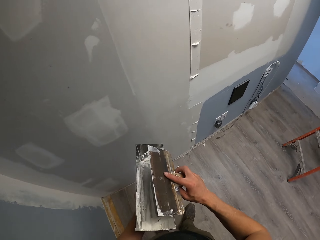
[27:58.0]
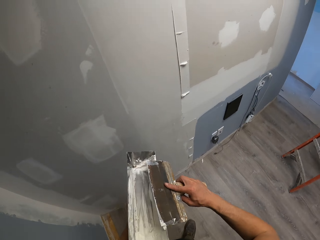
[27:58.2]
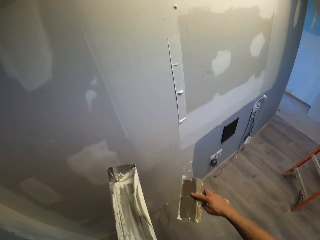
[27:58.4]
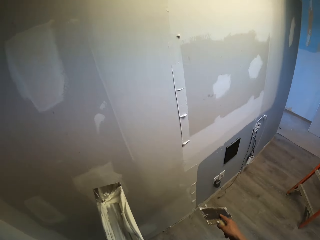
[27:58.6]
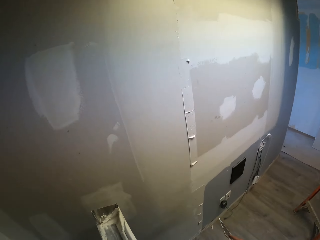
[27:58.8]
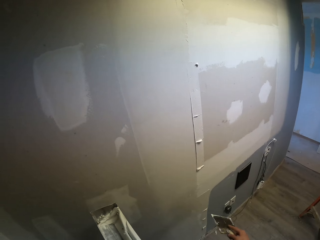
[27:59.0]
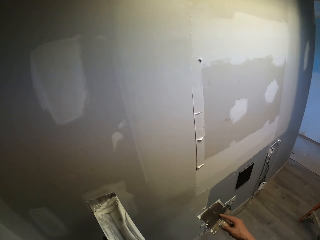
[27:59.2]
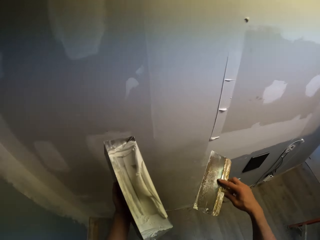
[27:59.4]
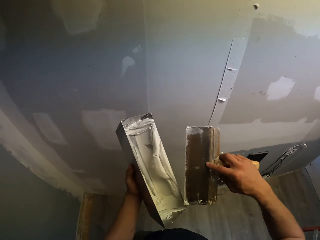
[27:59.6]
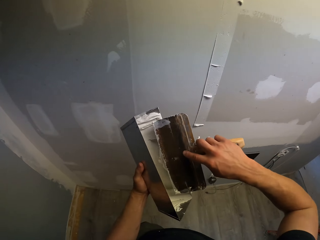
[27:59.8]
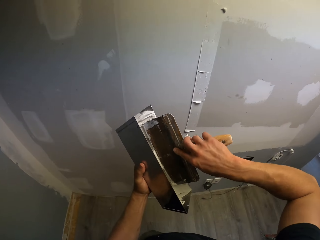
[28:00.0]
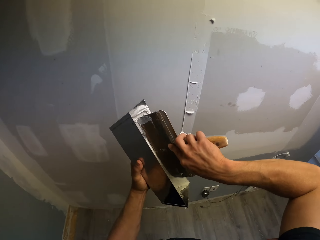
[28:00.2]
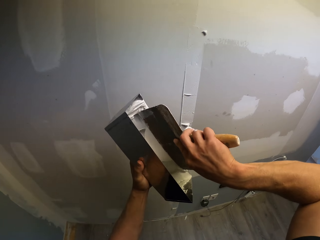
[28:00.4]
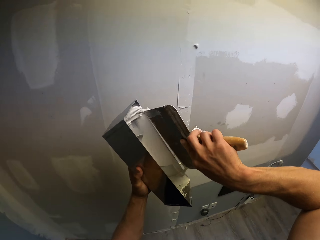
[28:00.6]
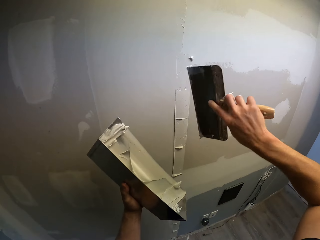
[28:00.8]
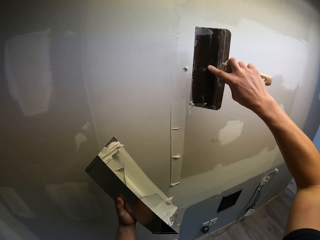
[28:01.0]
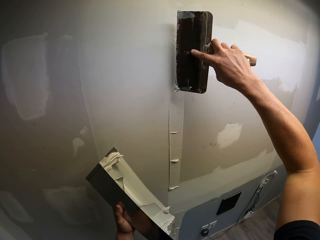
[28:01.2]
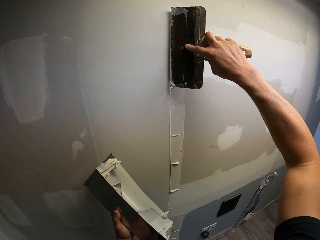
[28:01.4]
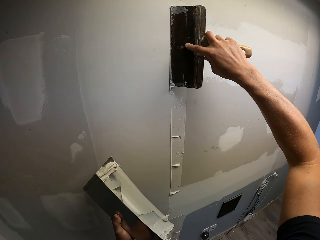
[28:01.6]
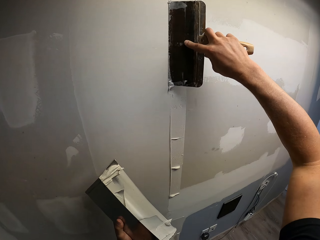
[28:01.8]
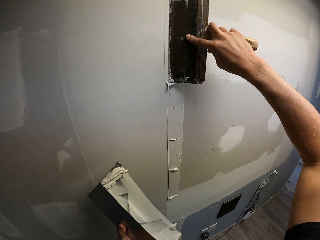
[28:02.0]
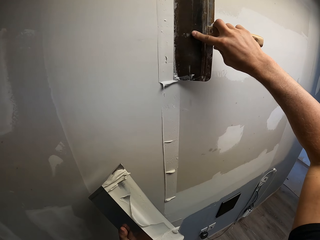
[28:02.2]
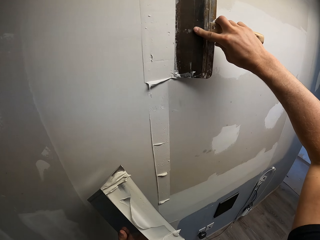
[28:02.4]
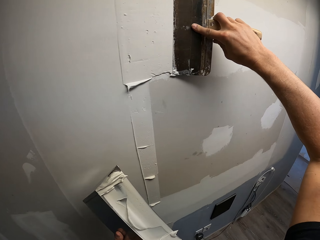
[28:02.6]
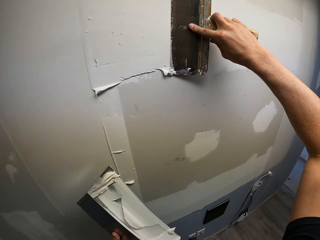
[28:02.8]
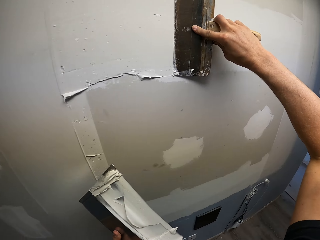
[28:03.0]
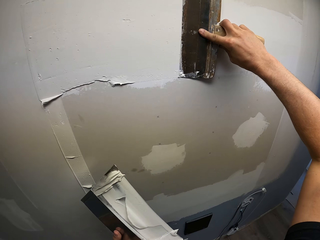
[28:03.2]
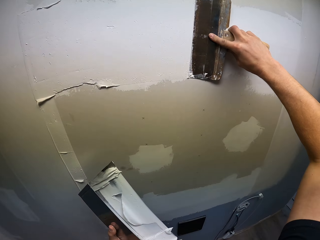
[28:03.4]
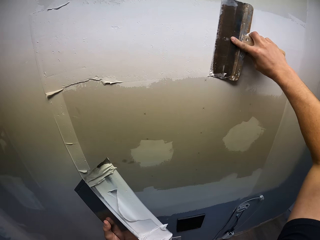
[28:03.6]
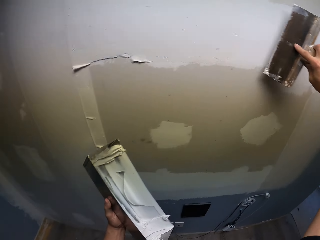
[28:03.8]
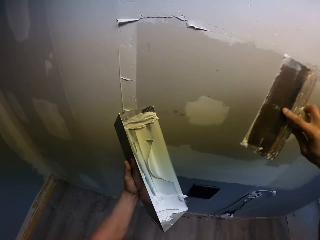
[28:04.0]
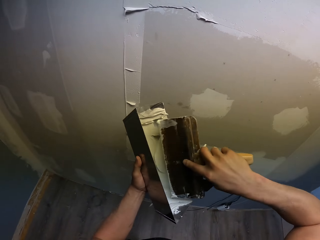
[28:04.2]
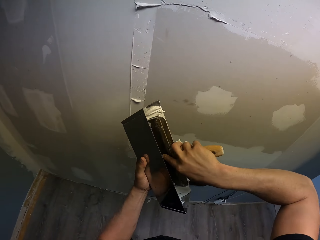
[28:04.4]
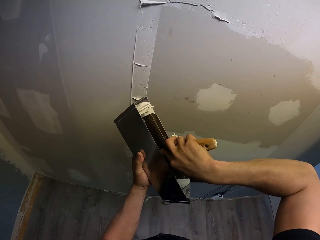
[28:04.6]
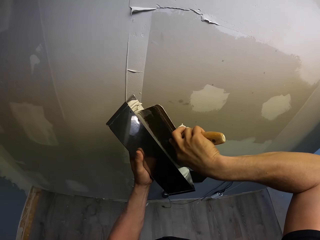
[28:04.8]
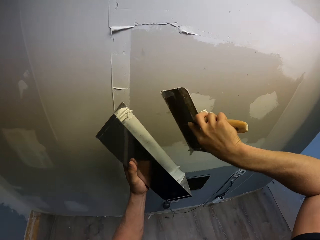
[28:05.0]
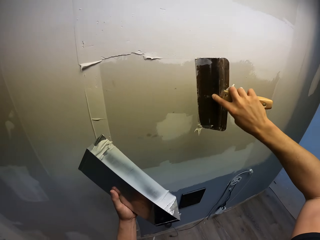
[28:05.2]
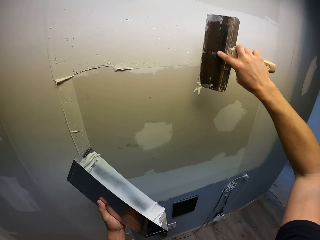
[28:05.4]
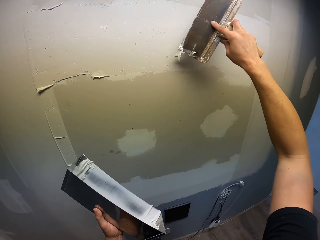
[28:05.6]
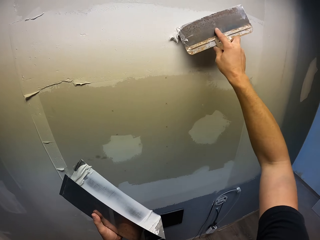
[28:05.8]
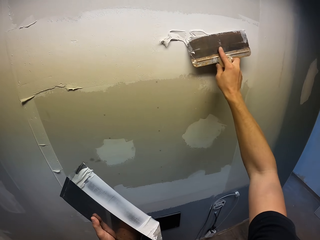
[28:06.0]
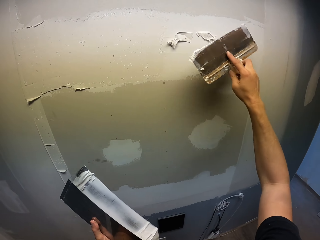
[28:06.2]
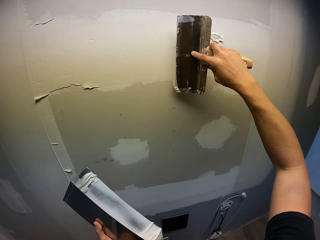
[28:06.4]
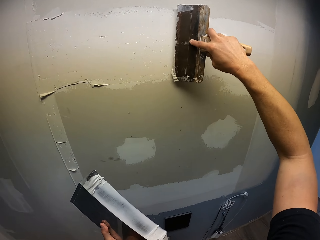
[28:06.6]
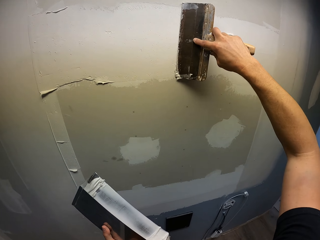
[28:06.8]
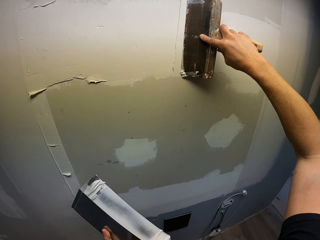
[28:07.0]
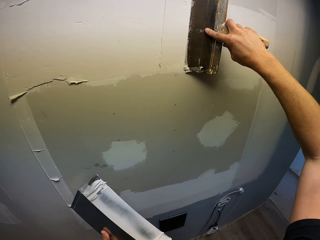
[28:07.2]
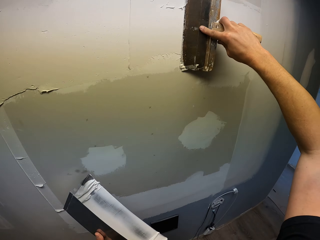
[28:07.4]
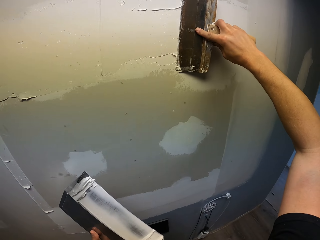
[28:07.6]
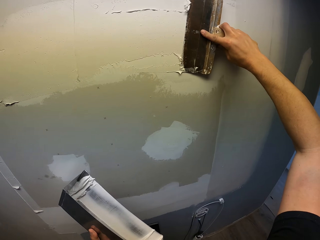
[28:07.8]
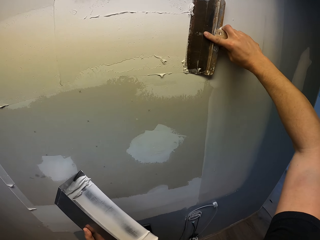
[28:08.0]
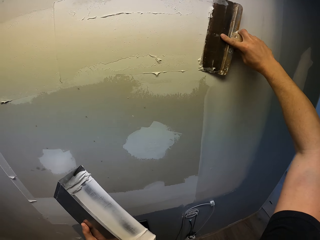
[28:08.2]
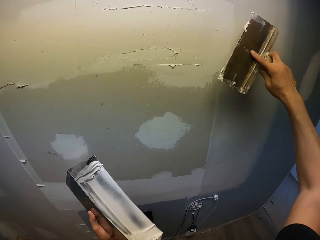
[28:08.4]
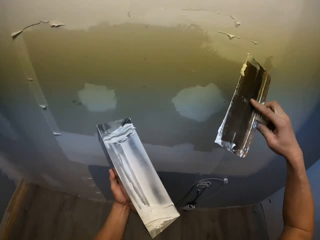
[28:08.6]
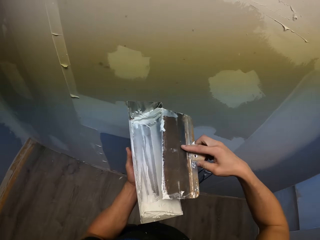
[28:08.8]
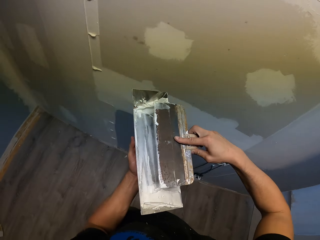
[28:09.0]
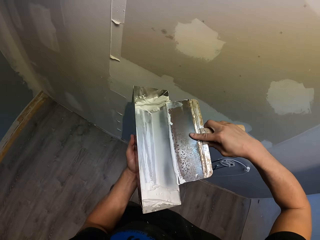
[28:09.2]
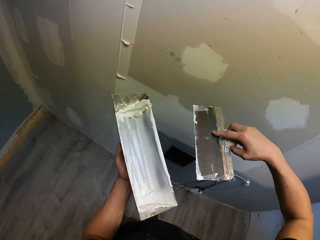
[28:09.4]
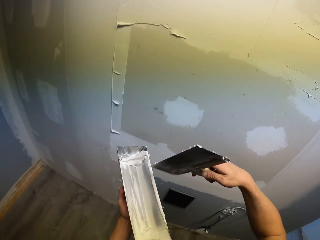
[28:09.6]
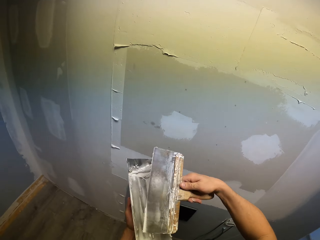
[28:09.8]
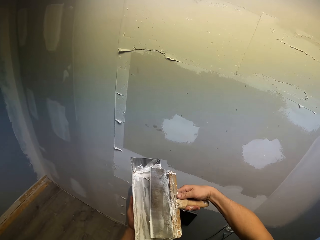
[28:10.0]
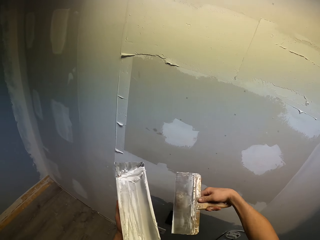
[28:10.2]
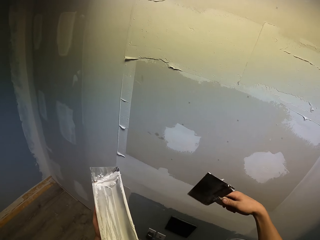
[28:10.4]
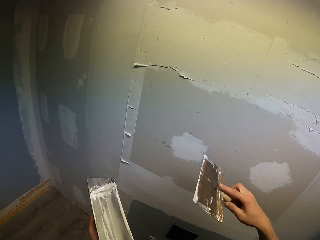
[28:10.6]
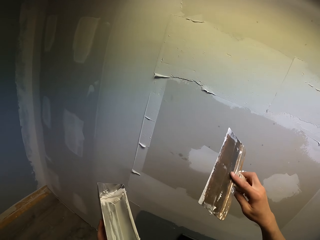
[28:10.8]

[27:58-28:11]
The camera wearer scoops the wall putty or filler on the putty tray with the scraper. They remove the excess filler from the scraper. They apply the putty on the wall. They scoop the wall putty on the putty tray with the scraper, apply the putty on the wall, and remove the excess filler from the scraper.

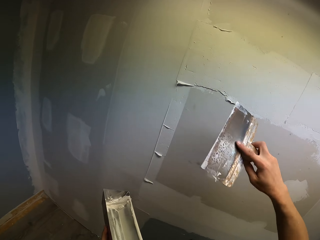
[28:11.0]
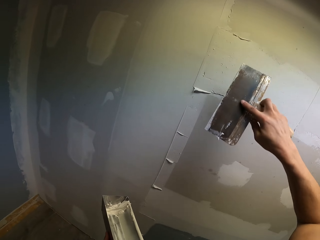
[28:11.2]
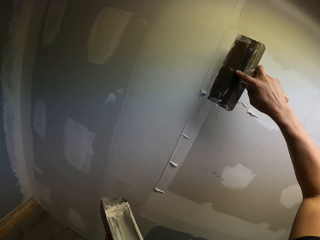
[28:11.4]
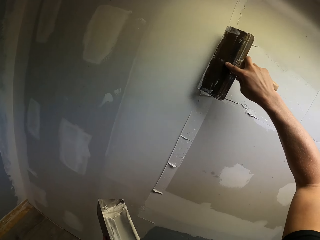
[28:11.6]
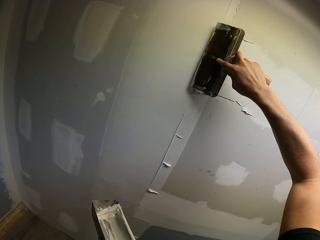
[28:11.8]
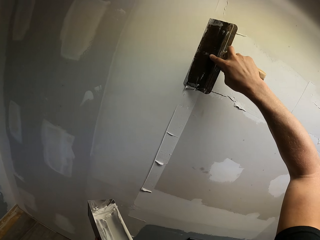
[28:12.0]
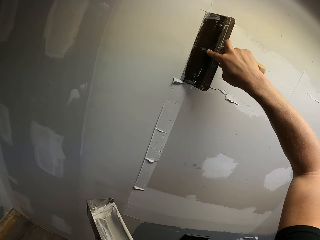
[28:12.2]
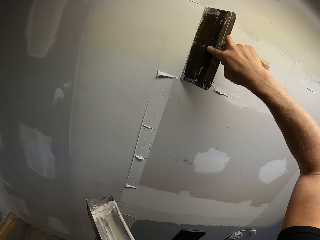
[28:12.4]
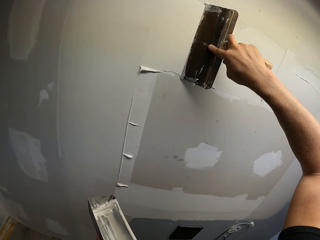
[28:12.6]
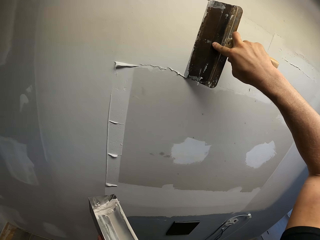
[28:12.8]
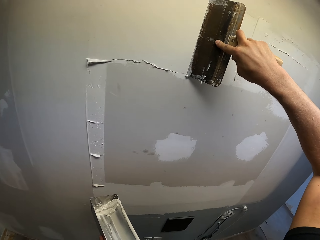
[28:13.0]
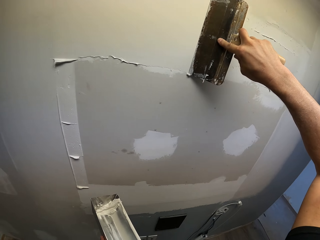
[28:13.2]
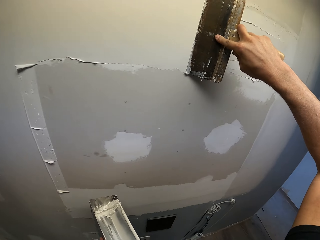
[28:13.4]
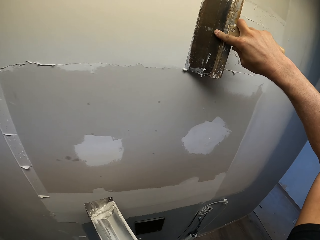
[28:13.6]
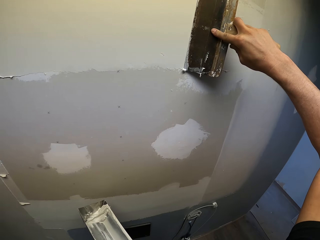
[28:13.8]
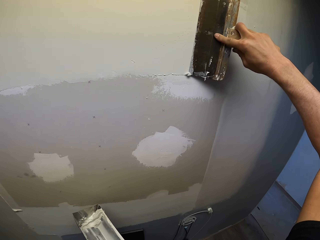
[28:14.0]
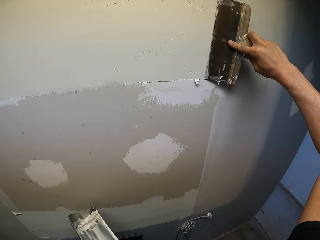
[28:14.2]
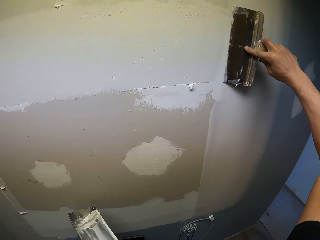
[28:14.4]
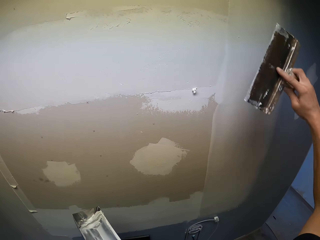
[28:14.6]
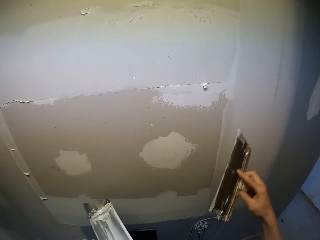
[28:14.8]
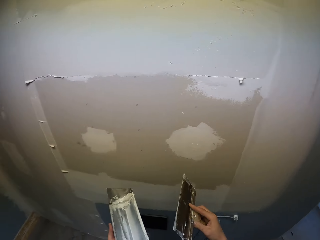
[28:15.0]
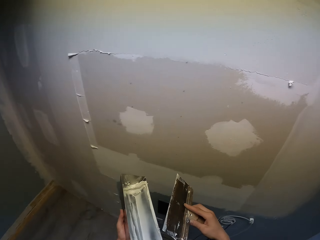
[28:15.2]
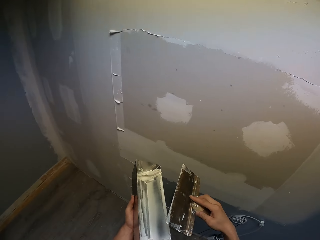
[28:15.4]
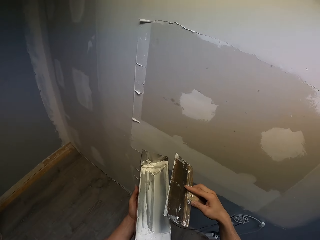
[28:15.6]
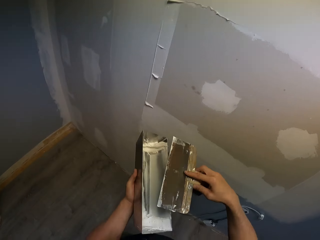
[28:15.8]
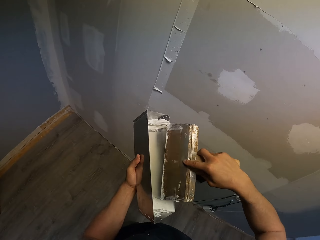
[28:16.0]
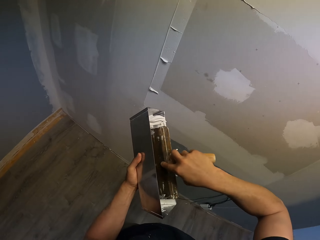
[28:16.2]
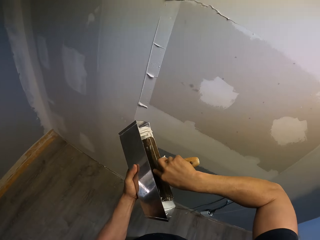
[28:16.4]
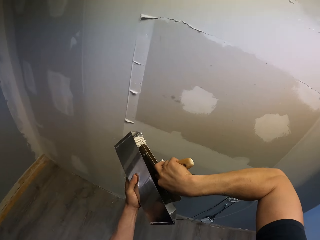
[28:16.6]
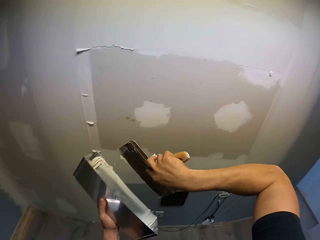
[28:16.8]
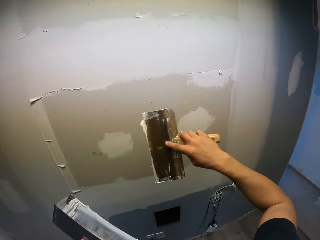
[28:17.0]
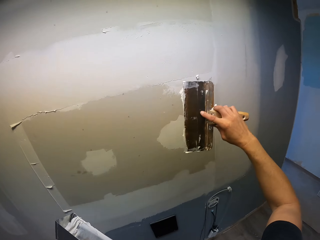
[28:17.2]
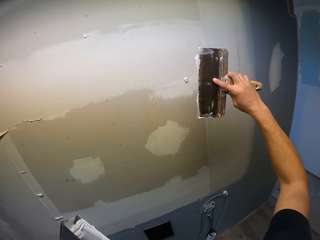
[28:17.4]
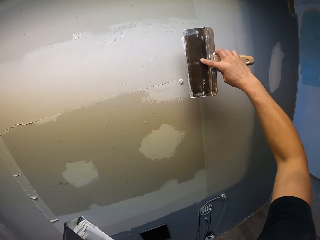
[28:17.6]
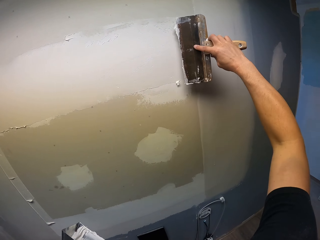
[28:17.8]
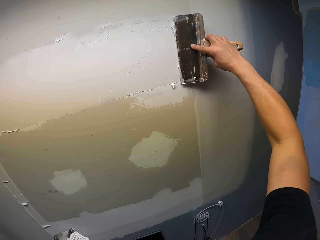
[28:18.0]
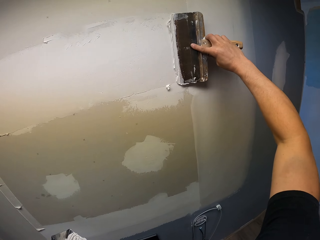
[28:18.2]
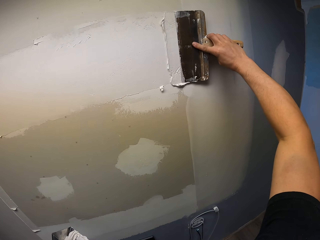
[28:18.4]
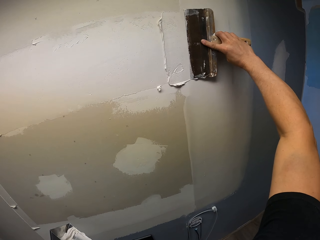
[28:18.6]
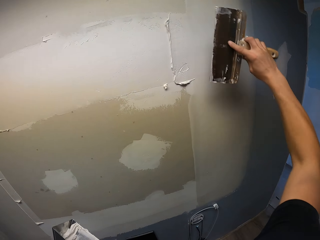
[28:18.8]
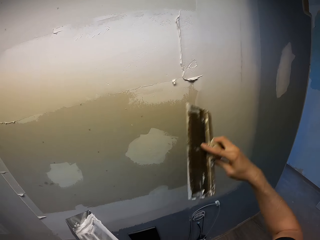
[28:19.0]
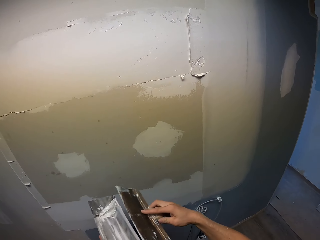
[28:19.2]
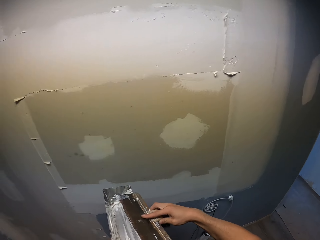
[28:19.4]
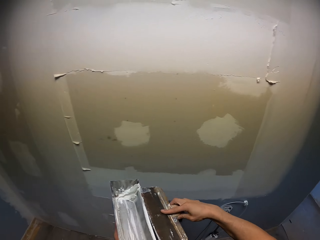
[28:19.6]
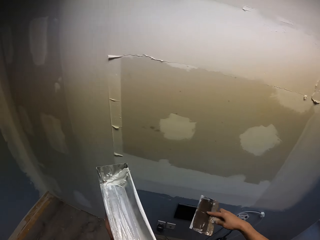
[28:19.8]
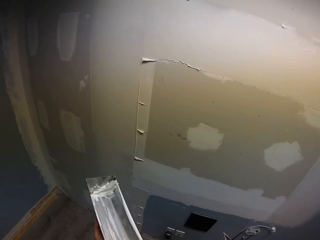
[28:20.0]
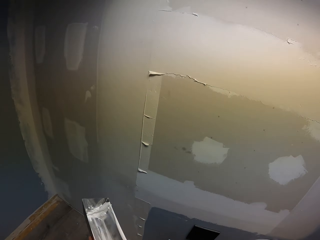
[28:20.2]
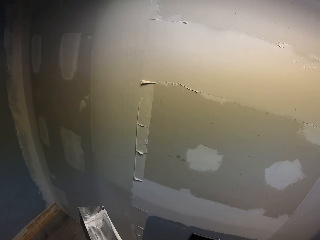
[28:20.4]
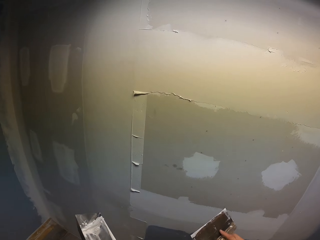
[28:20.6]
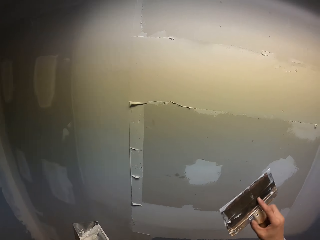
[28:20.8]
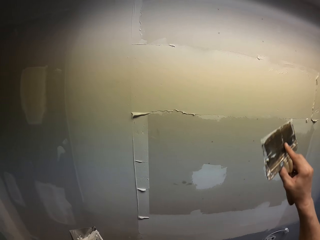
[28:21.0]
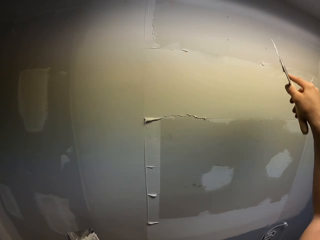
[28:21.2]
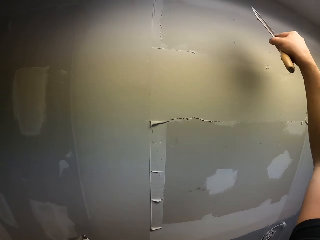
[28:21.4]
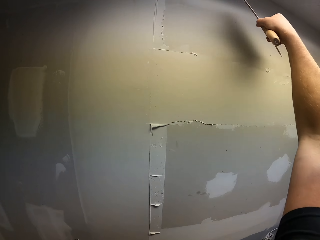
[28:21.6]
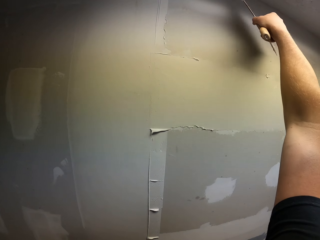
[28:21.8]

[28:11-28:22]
The camera wearer applies the putty or filler on the wall. They scoop the wall putty on the putty tray with the scraper, apply the putty on the wall, and remove the excess filler from the scraper.
